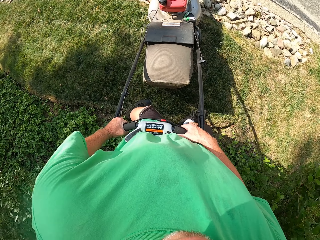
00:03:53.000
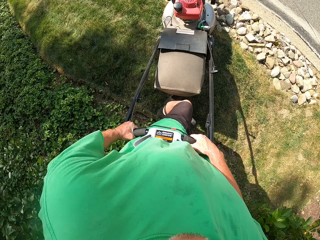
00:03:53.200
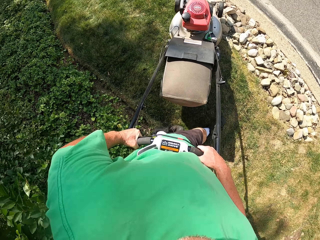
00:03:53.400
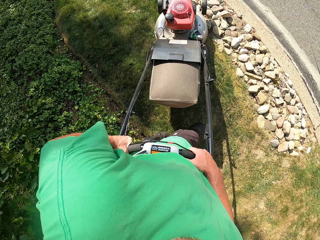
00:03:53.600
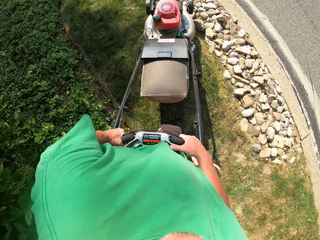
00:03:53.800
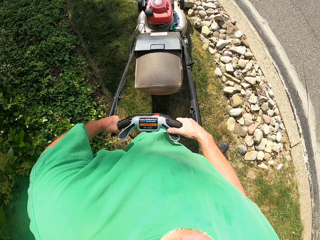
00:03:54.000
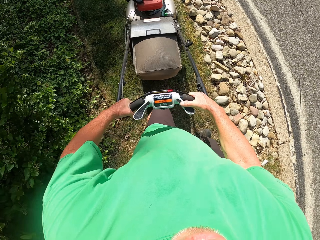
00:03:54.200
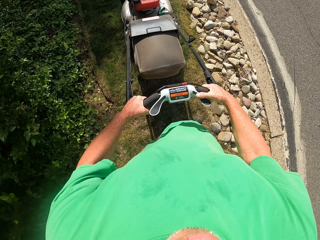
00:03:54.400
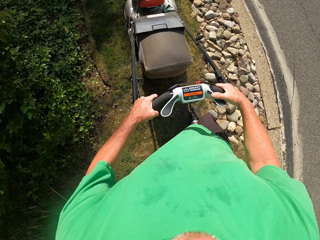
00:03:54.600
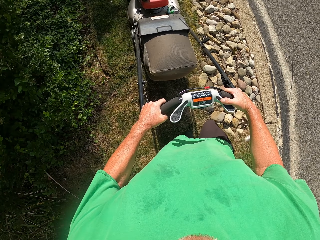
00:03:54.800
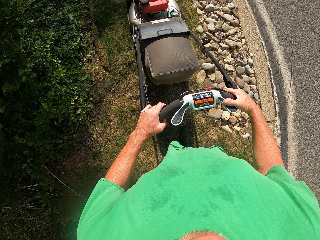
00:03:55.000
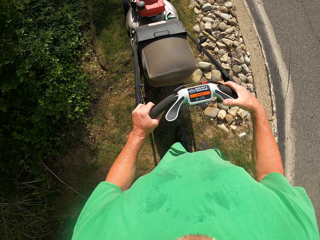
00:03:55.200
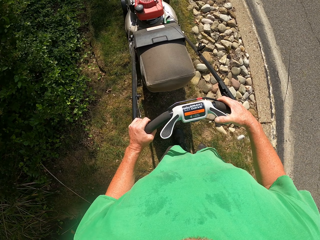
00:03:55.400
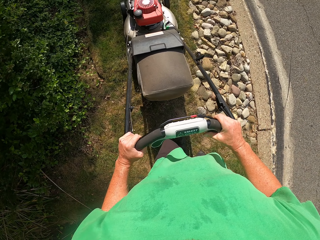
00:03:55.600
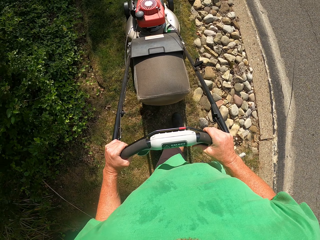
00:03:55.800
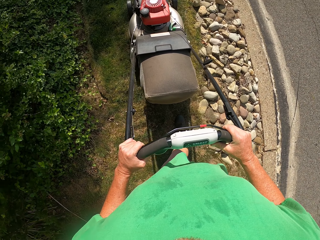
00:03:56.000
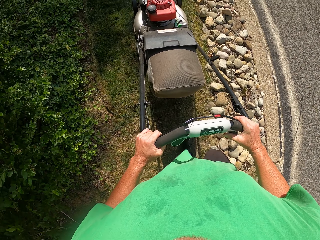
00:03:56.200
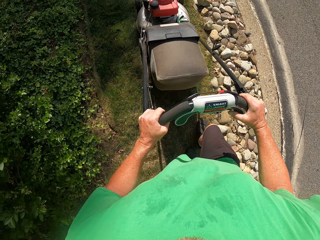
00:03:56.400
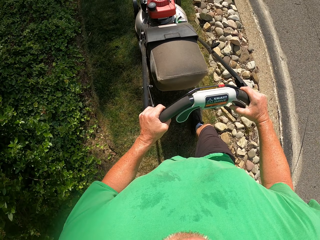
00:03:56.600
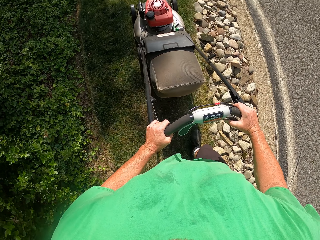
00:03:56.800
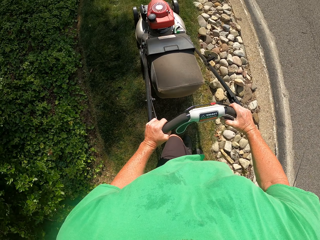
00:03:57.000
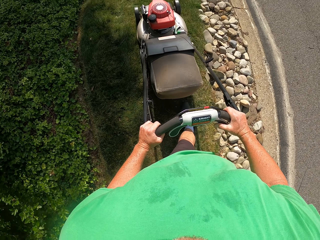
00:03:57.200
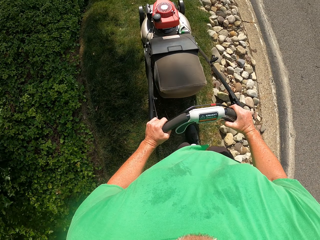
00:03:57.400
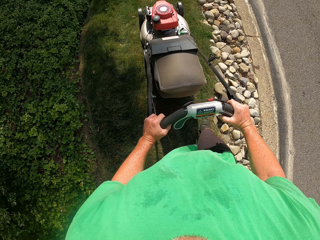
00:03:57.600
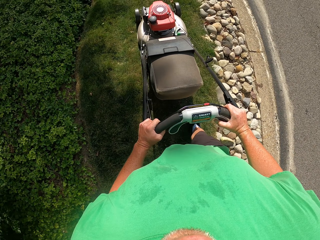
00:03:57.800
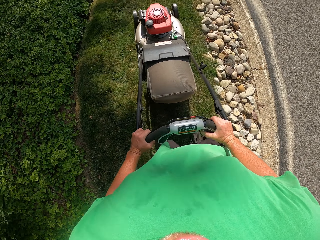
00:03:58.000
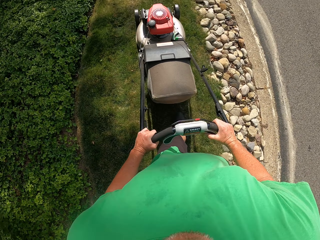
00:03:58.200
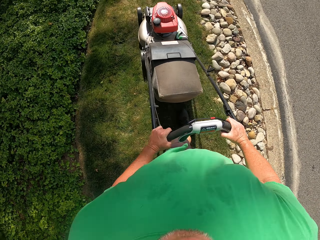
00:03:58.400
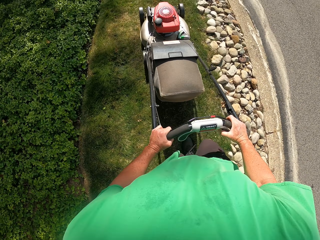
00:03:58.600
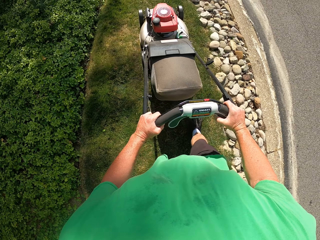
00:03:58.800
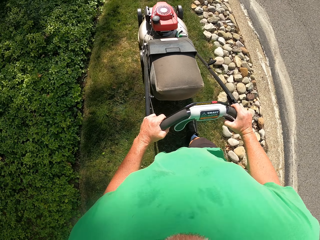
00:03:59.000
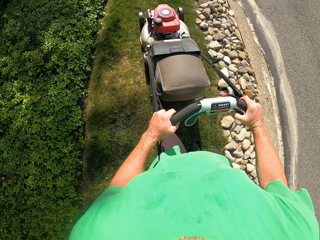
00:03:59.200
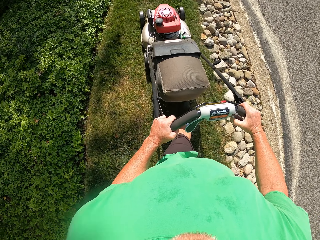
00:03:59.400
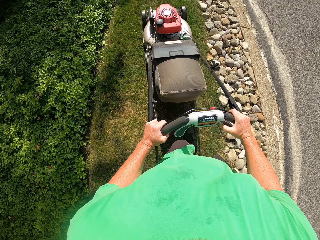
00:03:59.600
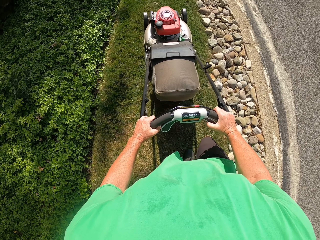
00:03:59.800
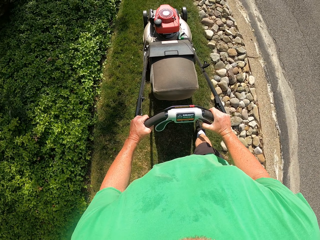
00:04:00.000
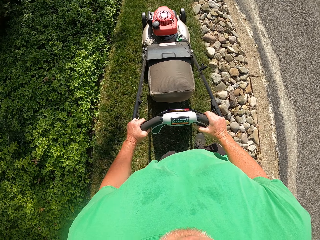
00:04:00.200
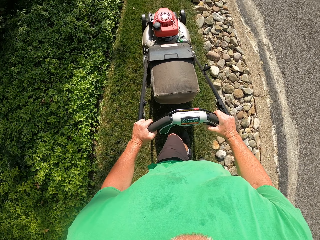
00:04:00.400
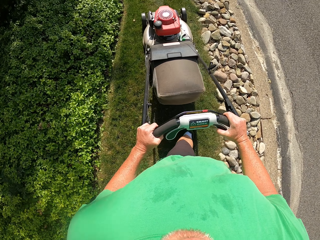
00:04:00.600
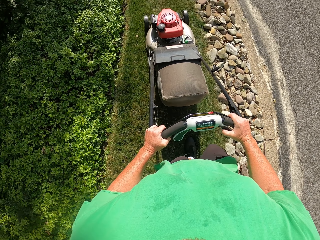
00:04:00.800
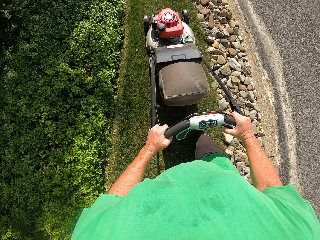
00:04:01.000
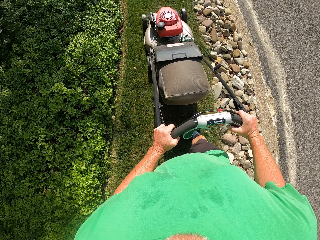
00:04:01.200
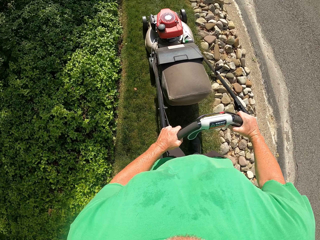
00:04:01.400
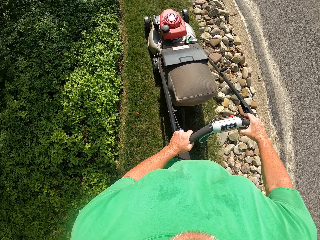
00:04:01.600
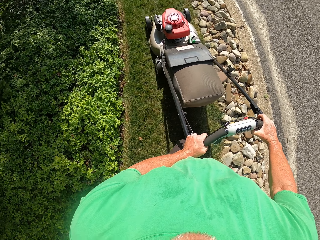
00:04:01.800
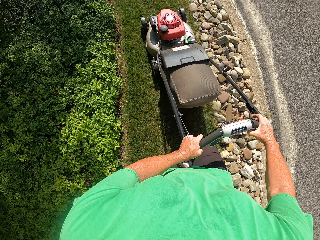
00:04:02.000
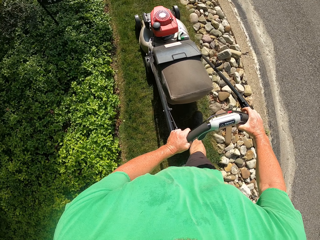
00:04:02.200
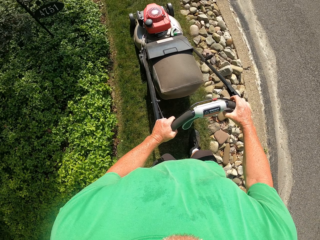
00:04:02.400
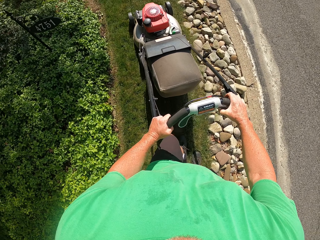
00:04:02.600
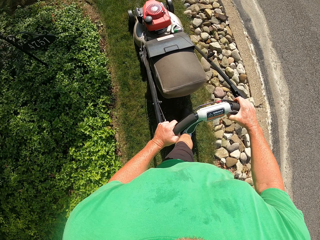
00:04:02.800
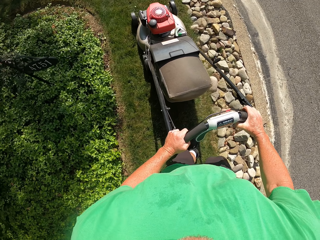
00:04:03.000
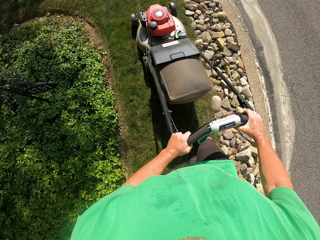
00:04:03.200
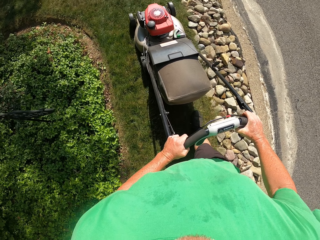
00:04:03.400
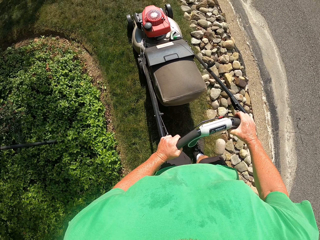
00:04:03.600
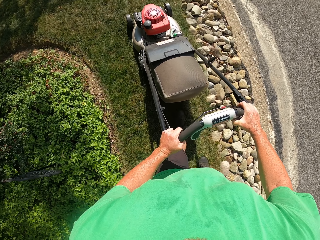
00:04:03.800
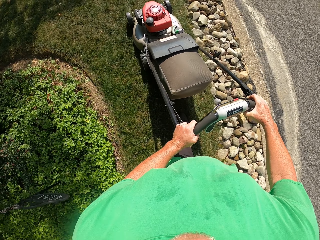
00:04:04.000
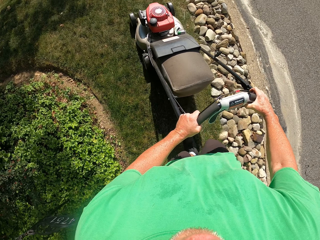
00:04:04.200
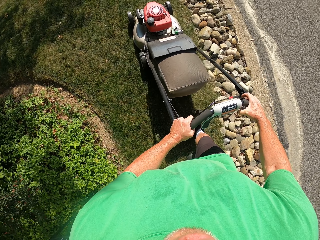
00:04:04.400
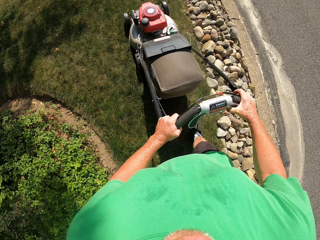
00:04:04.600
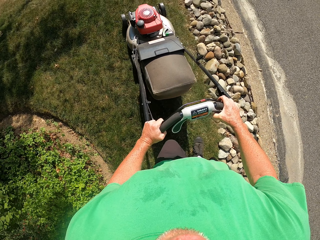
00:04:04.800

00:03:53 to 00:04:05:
The camera wearer makes a U turn with the lawn mower. They reverse the lawn mower. They cut the grass with the lawn mower.

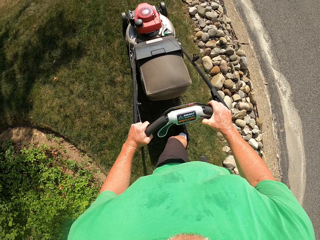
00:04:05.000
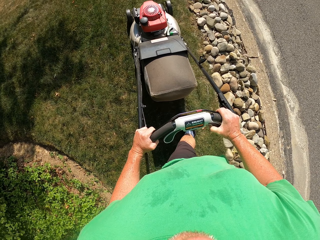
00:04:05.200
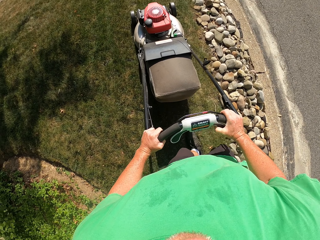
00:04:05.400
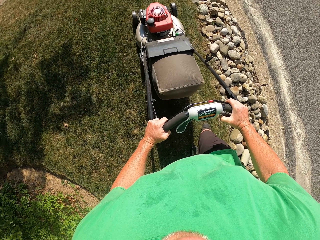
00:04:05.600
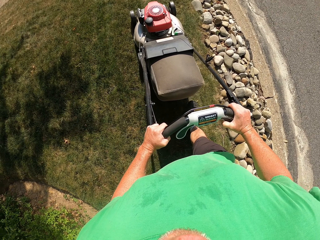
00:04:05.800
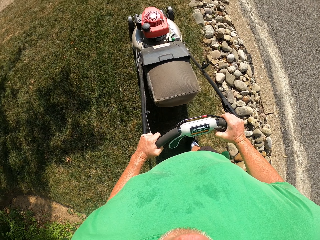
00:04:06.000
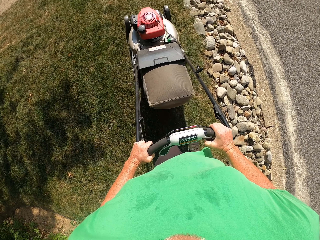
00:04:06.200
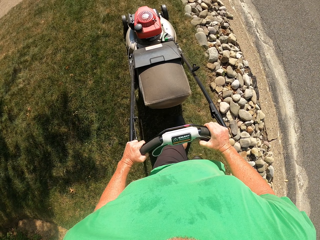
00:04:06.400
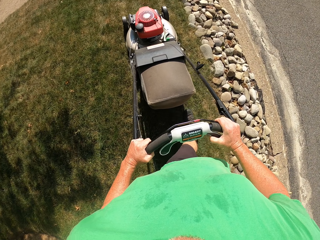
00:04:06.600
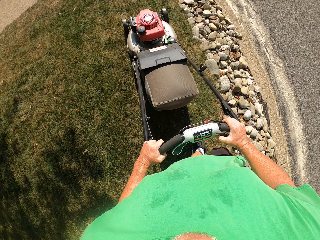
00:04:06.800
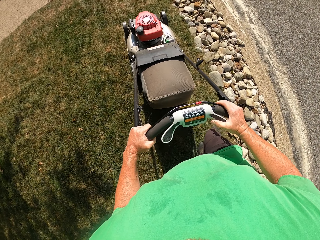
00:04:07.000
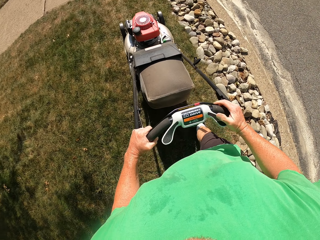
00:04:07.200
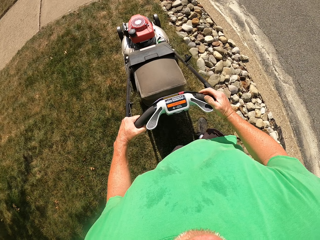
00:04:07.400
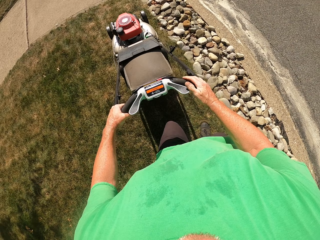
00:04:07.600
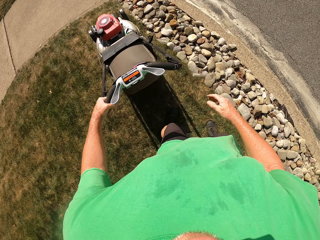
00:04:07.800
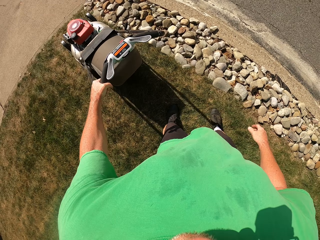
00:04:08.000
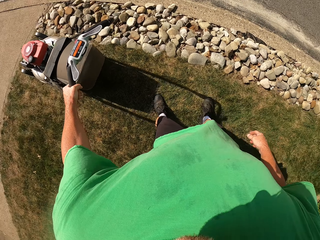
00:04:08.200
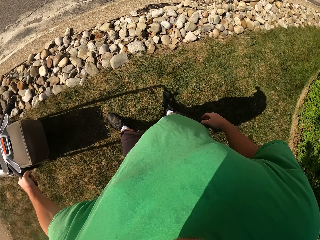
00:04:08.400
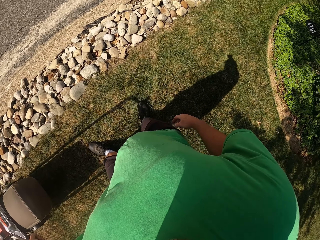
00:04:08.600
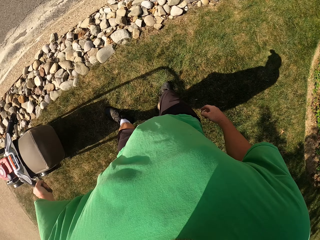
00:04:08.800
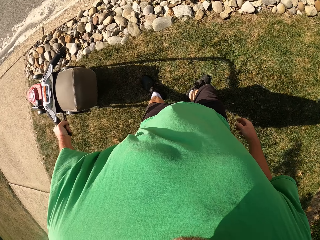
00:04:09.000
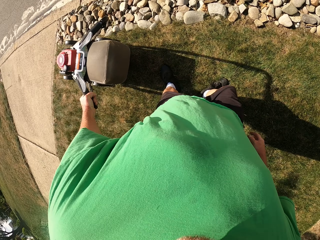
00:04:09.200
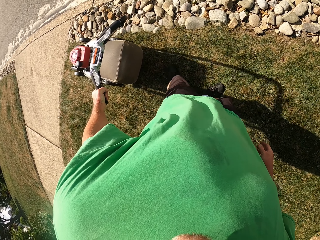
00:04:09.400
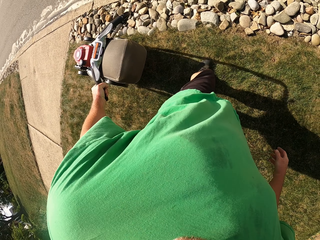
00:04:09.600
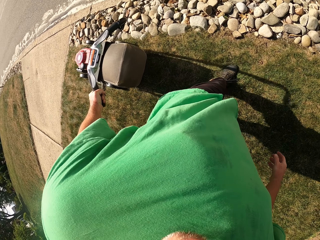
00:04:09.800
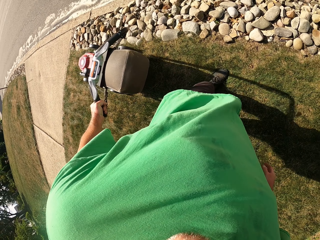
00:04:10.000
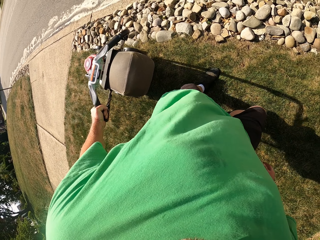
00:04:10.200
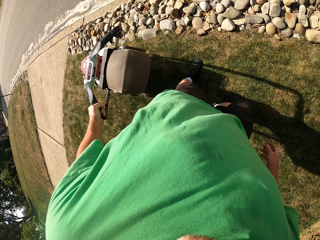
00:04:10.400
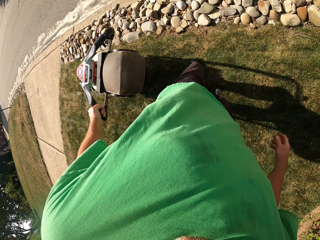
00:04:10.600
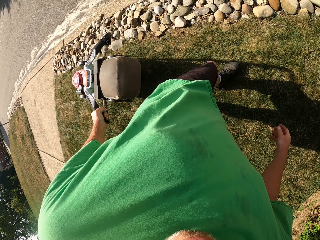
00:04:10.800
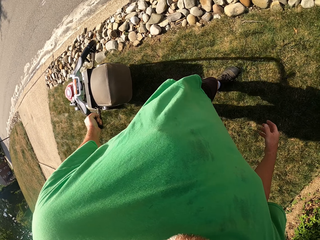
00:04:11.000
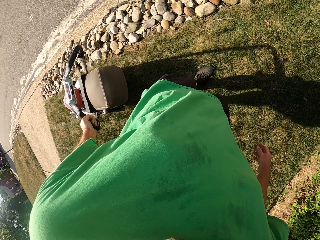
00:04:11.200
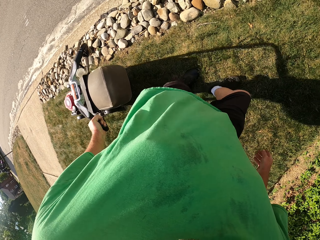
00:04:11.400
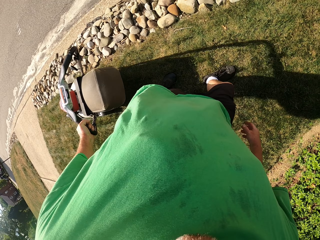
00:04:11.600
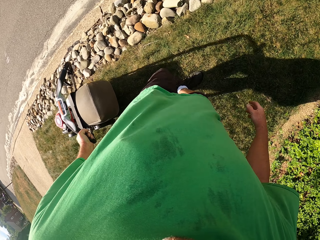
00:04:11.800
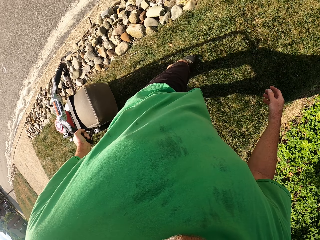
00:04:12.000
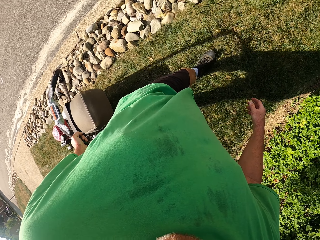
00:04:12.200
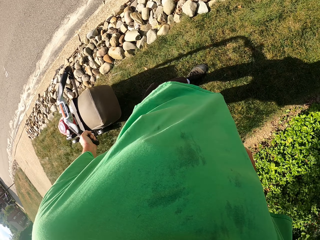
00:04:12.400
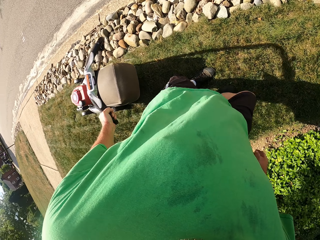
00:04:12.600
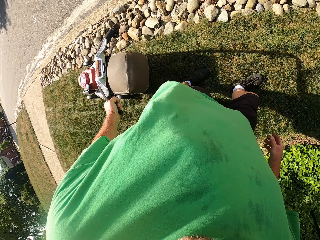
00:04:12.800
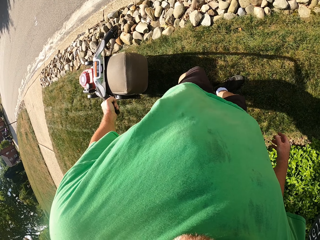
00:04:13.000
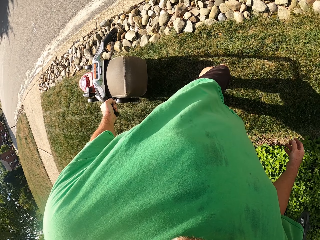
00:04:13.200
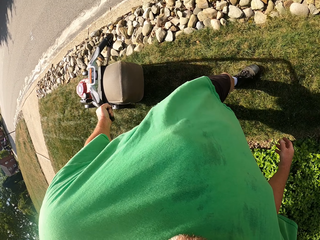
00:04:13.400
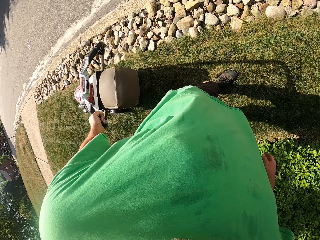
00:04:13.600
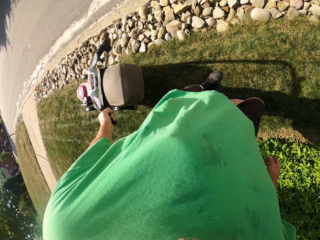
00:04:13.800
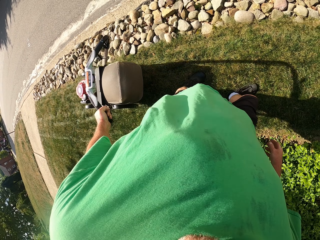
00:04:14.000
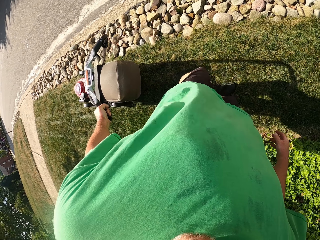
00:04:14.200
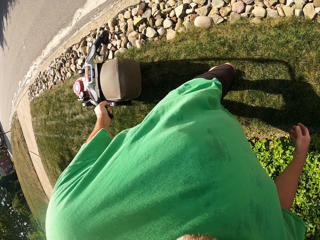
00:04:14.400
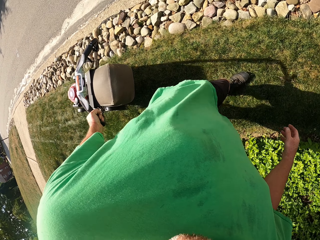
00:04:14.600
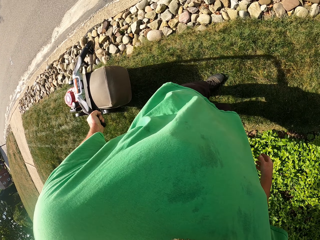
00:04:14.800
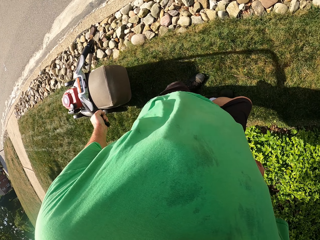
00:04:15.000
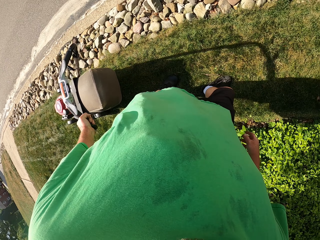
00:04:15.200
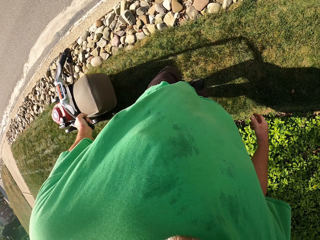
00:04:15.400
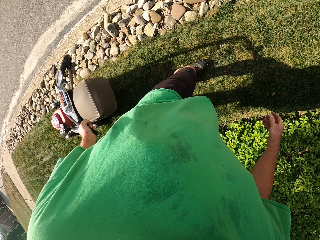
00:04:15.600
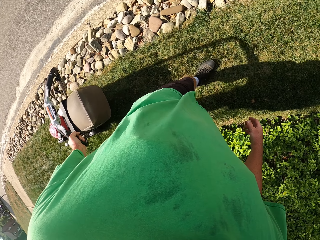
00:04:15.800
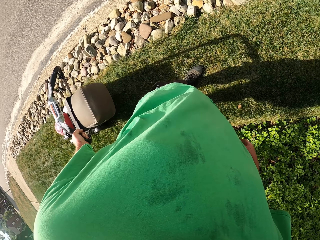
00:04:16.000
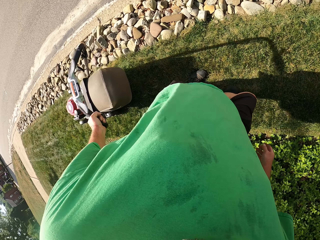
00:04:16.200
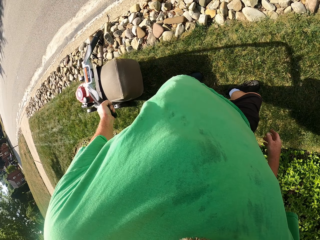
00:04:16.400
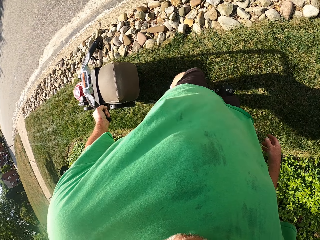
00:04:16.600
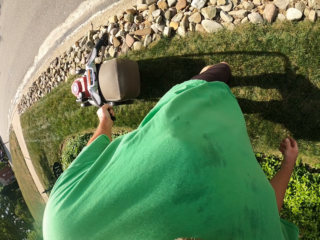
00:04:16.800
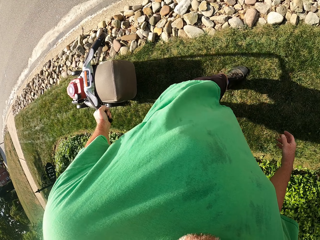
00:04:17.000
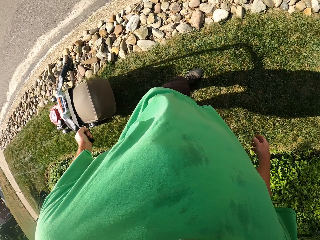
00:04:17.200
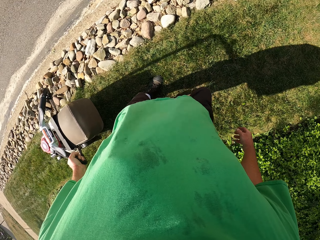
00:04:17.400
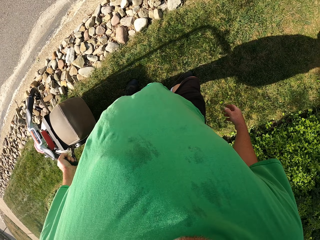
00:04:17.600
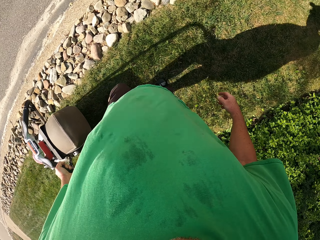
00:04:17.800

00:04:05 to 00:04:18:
The camera wearer looks around. They reverse the lawn mower. They move the lawn mower.
